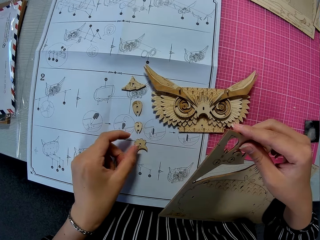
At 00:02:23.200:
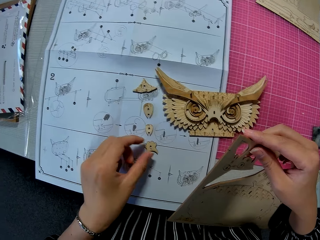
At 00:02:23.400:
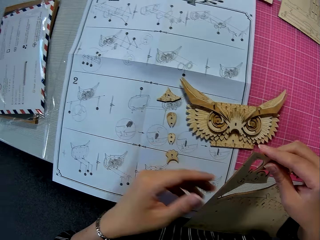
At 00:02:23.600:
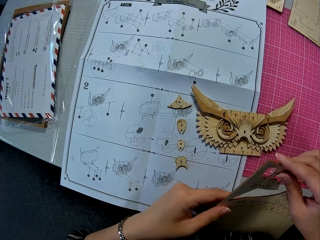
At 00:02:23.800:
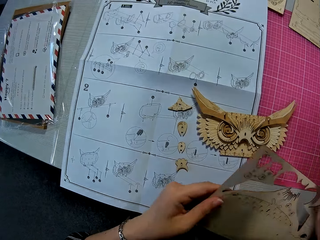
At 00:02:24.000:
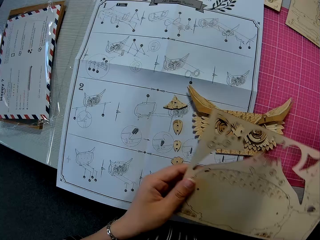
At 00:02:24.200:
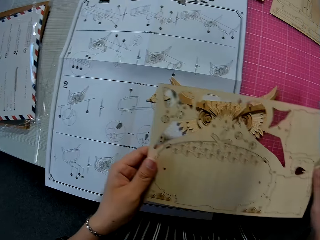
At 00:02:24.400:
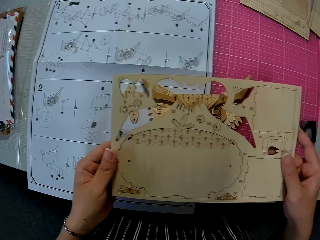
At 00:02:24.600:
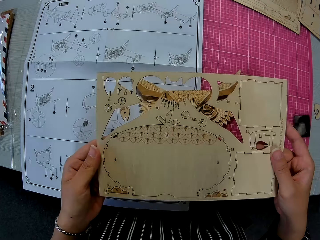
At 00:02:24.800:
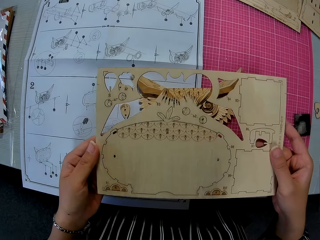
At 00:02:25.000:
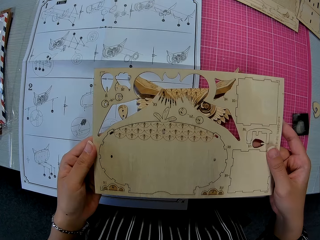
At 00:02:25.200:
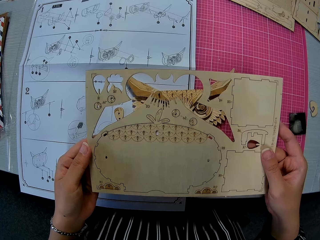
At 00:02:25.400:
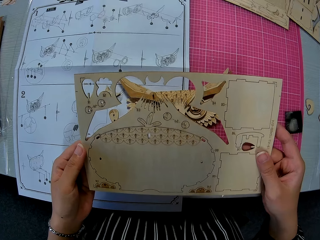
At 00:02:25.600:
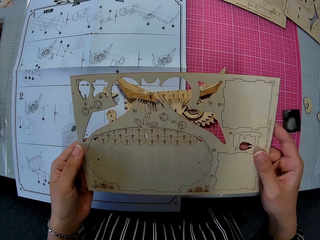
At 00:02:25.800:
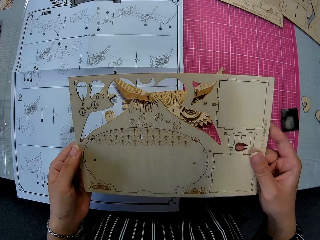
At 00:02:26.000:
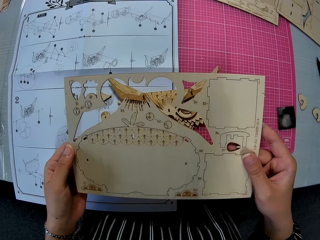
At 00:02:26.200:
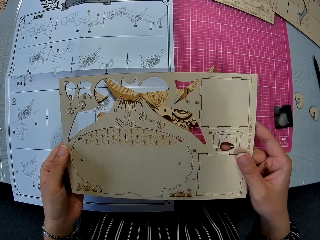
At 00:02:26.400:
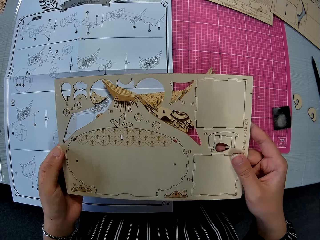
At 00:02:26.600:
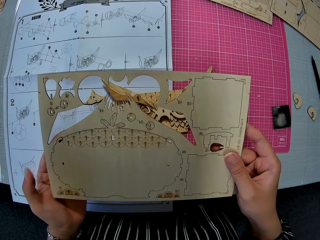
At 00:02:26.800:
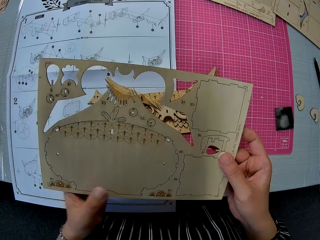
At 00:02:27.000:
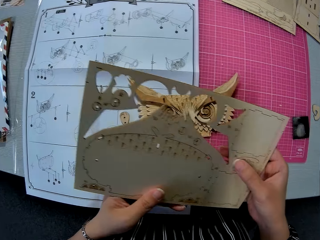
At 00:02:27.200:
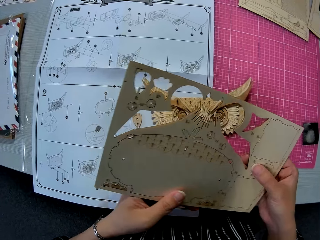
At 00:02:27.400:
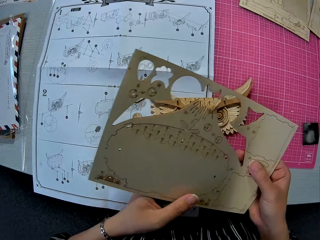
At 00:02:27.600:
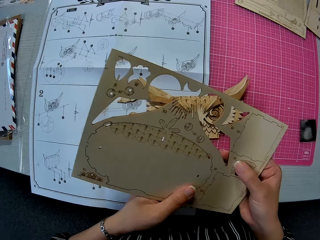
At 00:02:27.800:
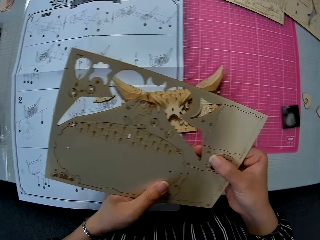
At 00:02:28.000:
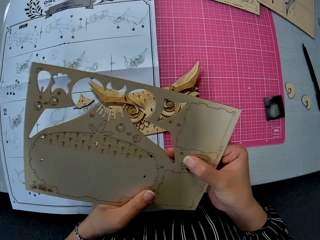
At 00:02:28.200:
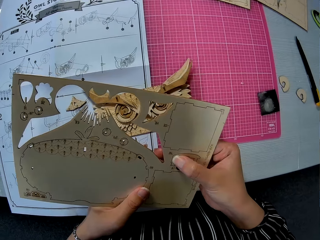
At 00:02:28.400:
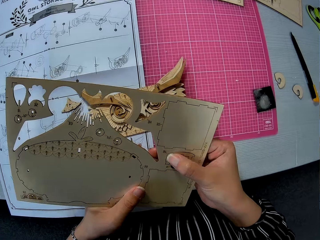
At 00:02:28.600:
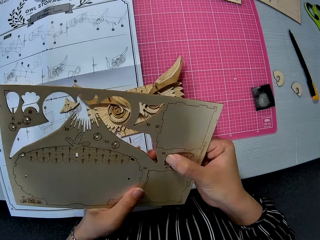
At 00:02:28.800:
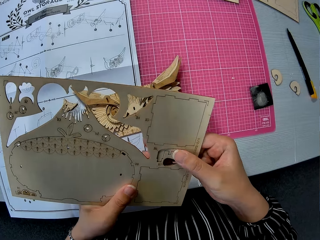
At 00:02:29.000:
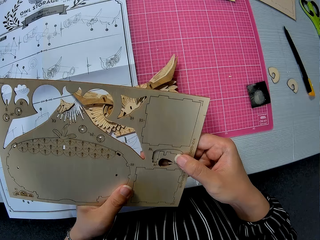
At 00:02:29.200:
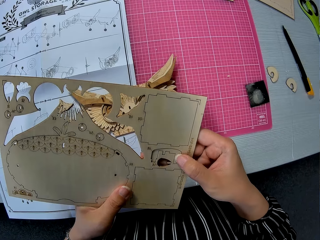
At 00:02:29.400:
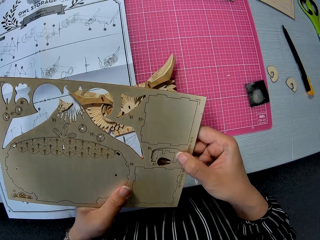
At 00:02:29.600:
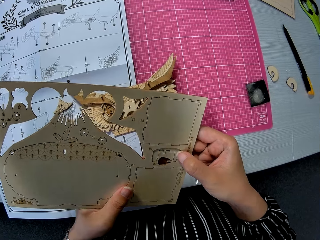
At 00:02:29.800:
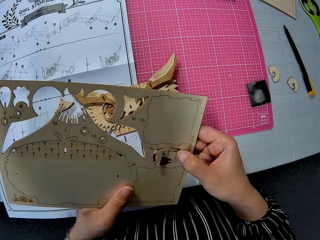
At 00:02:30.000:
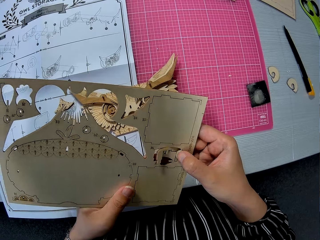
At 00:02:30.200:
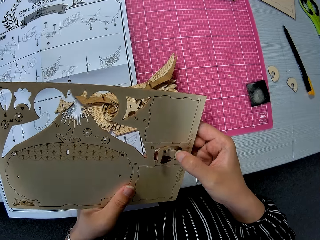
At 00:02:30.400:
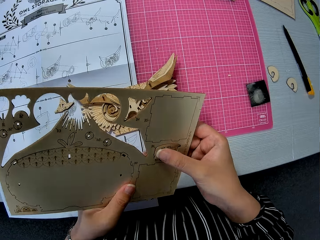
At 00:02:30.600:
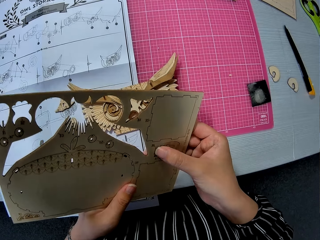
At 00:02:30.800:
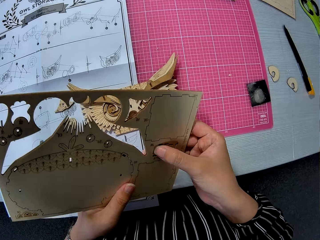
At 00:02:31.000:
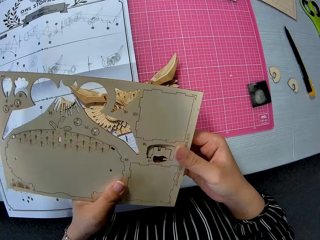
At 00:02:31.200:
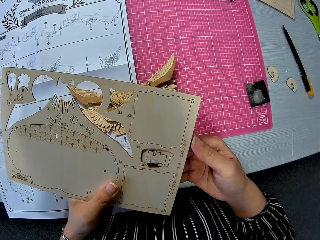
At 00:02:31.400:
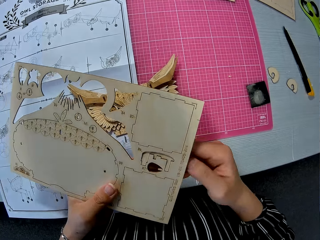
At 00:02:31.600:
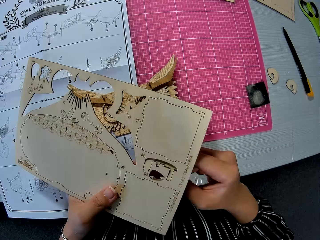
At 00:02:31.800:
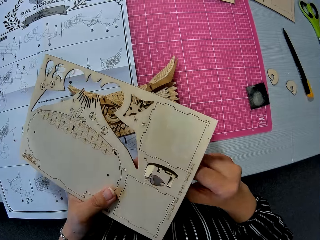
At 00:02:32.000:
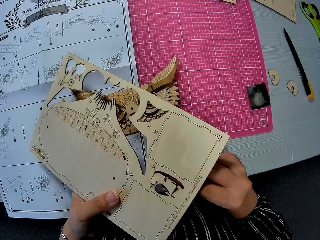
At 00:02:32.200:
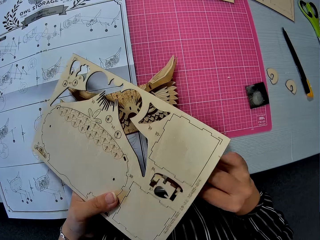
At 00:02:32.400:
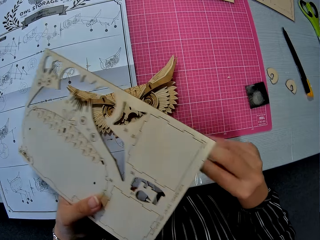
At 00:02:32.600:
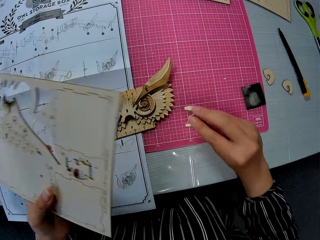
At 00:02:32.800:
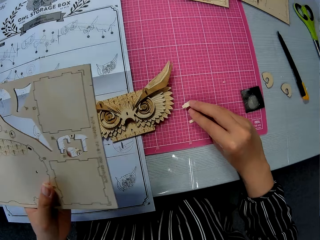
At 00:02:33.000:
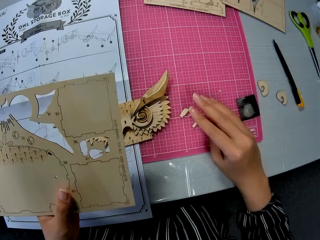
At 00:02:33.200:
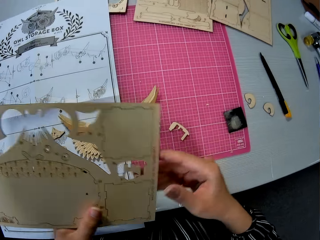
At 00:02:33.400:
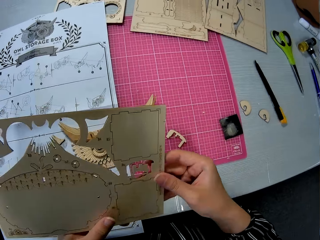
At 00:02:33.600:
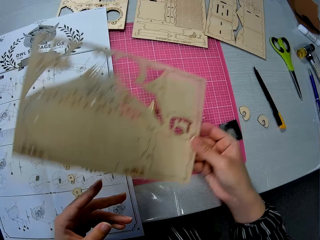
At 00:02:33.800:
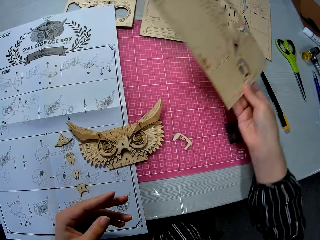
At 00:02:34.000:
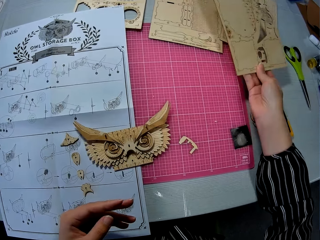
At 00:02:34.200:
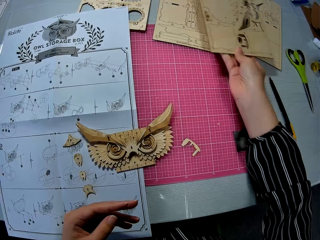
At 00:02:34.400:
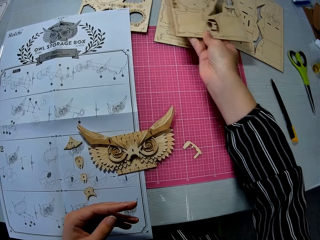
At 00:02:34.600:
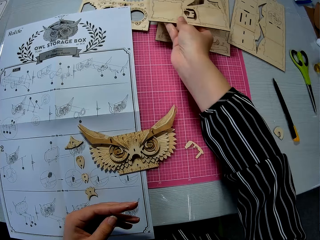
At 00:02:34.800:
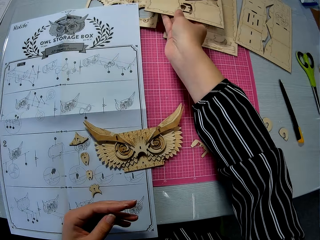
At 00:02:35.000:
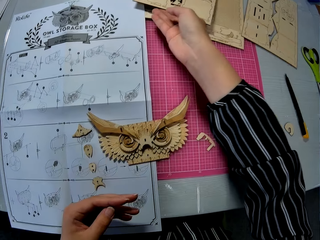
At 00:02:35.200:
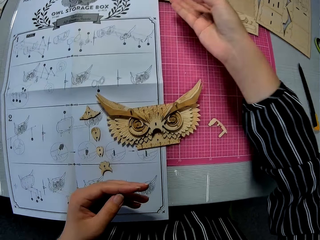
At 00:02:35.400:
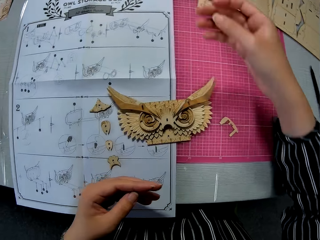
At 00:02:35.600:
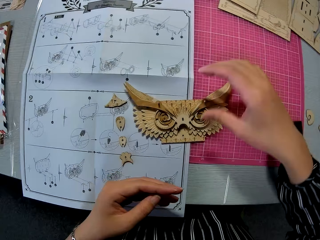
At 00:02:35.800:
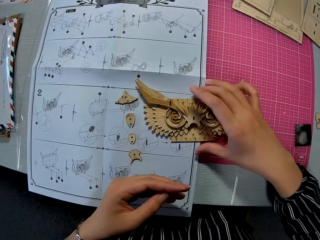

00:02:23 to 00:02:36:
The camera wearer drops the wooden puzzle sheet piece on the table. She holds a laser cut craft and moves the laser cut craft. She holds the wooden puzzle sheet with both hands. She moves the laser cut craft. She detaches a piece from the wooden puzzle sheet in her hand. She puts the laser cut craft on the cutting mat. She holds the laser cut craft and moves the laser cut craft kit. She drops the wooden puzzle sheet on the table with her right hand.

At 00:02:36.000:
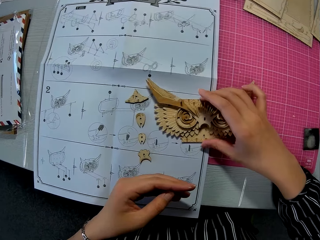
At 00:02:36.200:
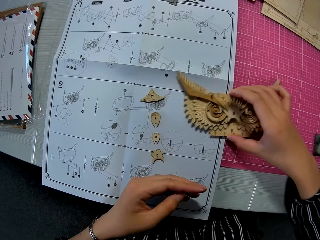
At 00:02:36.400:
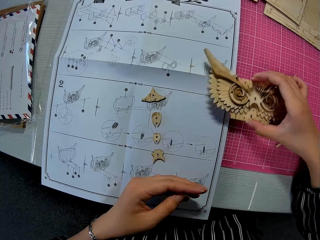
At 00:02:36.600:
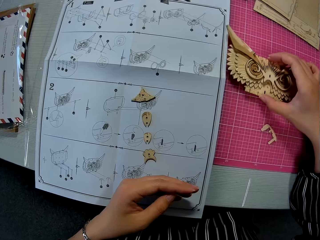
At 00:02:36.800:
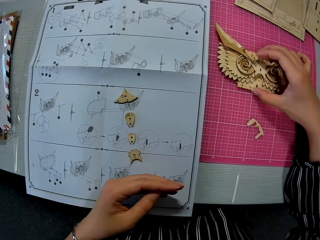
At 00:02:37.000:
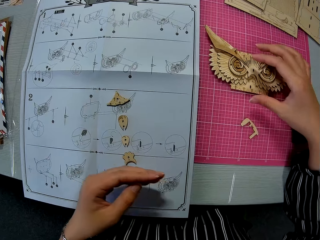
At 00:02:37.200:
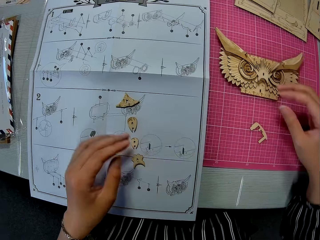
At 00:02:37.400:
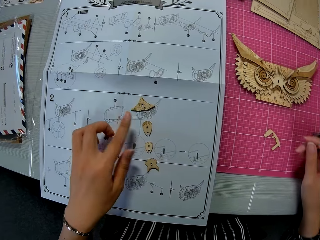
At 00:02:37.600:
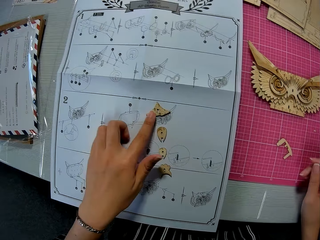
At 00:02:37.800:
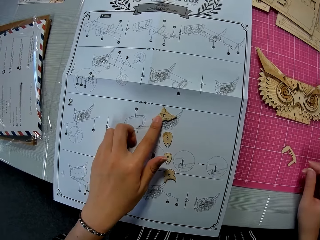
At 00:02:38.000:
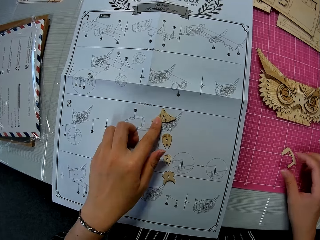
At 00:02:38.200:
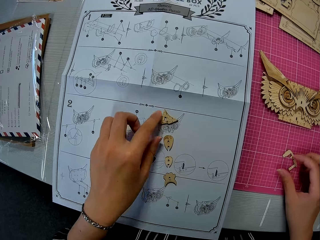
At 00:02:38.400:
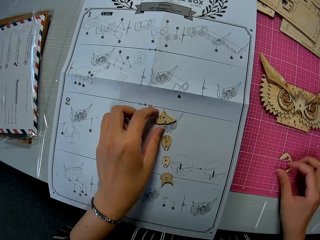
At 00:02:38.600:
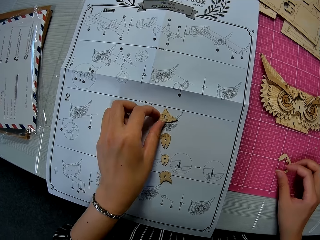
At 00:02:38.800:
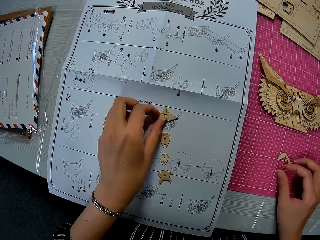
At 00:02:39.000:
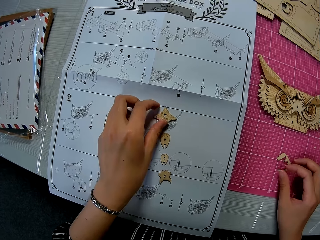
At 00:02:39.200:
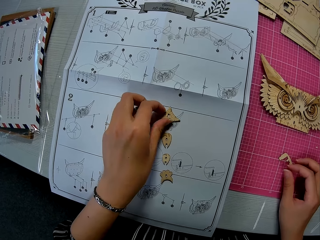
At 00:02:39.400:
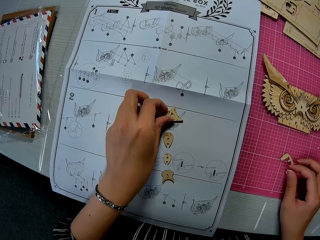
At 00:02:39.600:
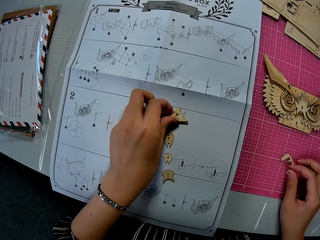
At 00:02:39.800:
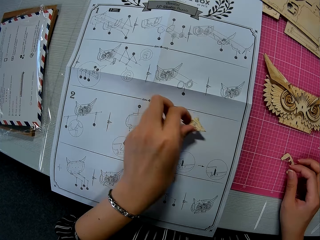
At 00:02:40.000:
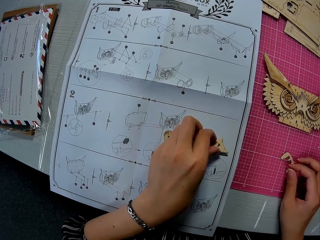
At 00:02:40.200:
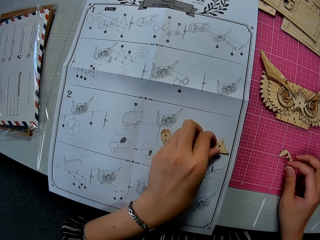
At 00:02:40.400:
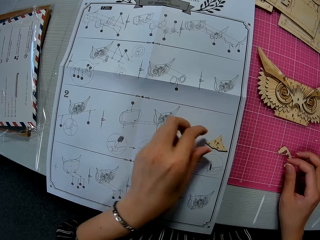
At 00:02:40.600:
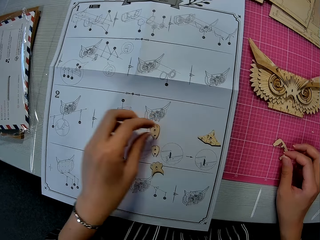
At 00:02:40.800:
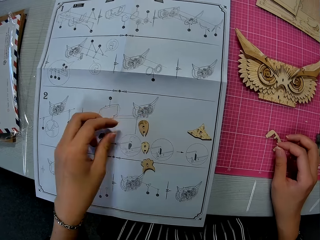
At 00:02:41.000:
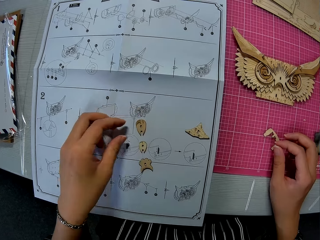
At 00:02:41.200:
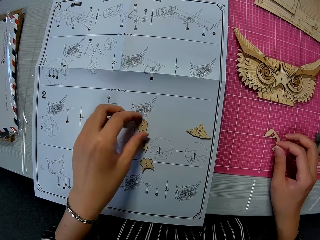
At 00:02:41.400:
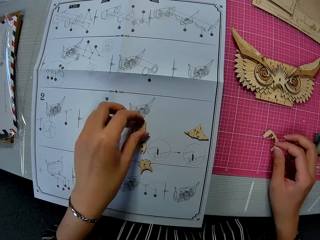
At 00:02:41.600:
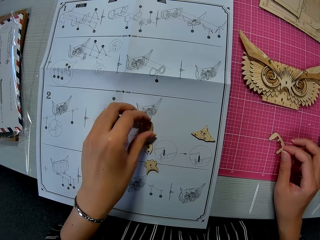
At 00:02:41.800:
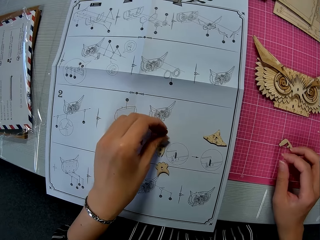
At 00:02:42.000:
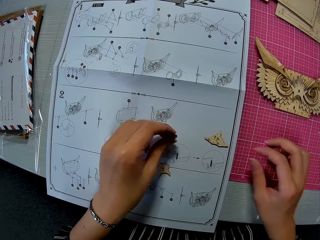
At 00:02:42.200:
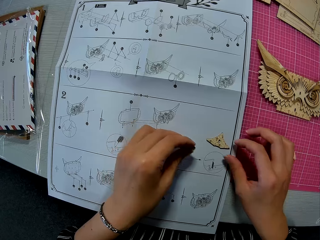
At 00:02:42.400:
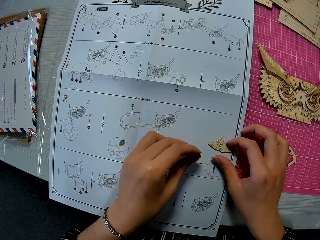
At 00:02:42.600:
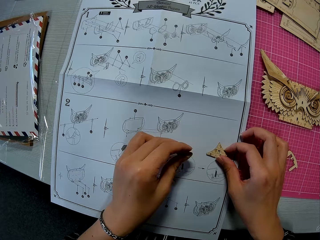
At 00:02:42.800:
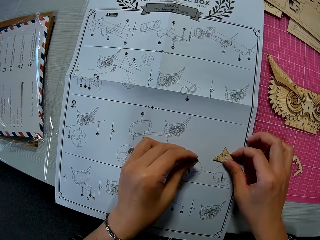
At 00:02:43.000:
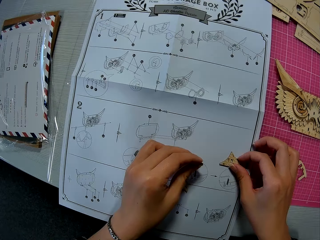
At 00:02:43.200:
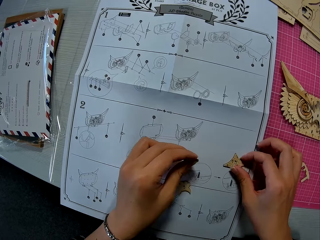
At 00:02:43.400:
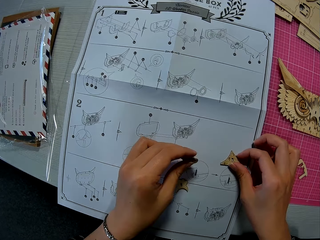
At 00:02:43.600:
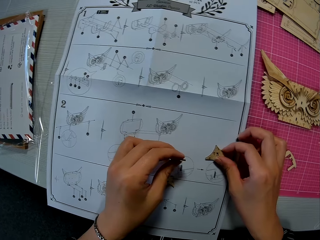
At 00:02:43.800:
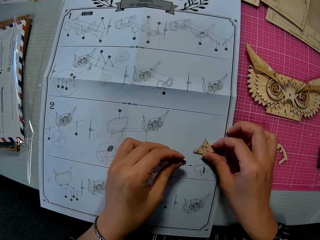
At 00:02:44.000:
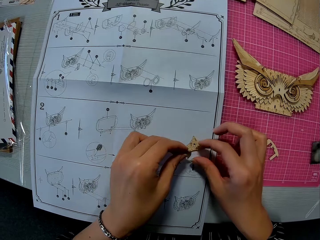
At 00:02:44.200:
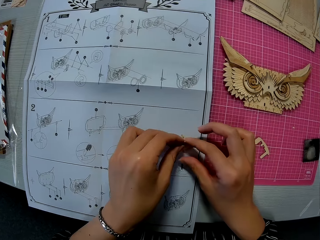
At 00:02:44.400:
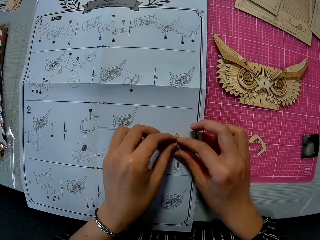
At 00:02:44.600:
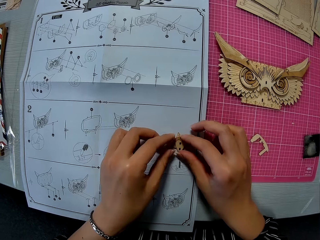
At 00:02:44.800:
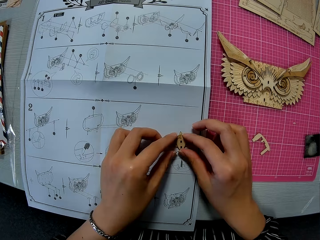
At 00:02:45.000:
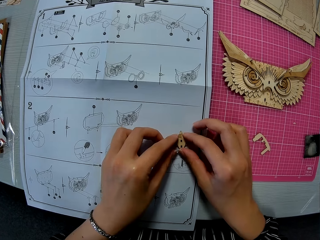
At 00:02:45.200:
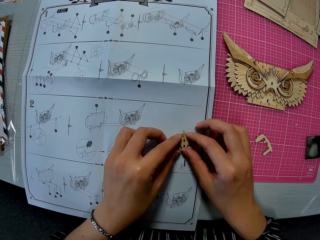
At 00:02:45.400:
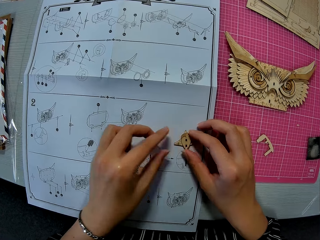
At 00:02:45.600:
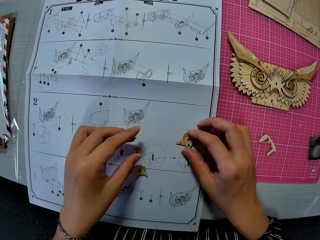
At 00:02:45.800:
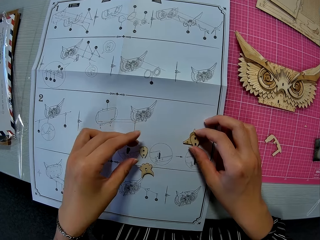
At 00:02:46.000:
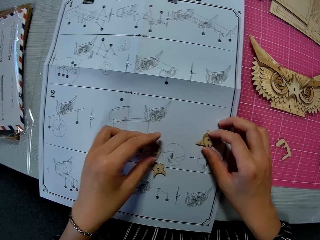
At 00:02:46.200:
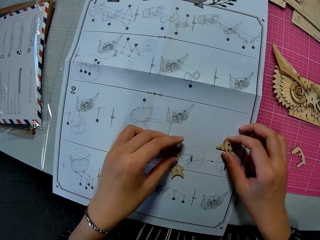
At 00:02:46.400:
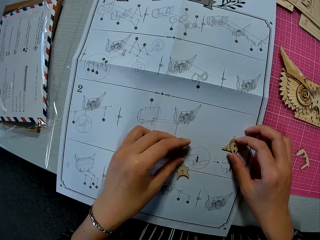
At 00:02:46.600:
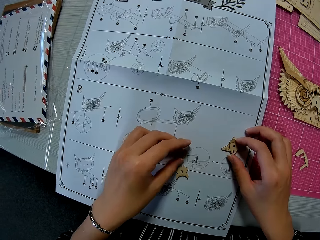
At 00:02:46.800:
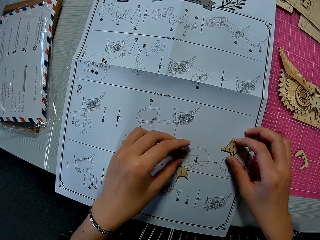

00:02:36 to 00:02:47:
The camera wearer moves her hand. She moves the wooden mechanical model from the blueprint to the table with her right hand. She picks up a piece of the owl storage box and puts the piece of the owl storage box on the cutting mat. She moves her hand. She picks up a laser cut craft. She moves the wooden puzzle sheet pieces on the blueprint on the table. She puts the laser craft on the manual. She removes her hand from the laser cut craft. She picks up the laser cut craft. She picks up the laser cut craft again. She puts the laser cut craft on the other.
